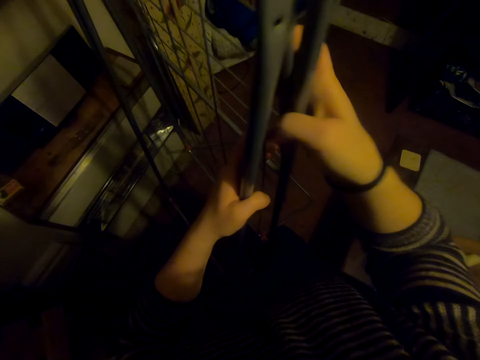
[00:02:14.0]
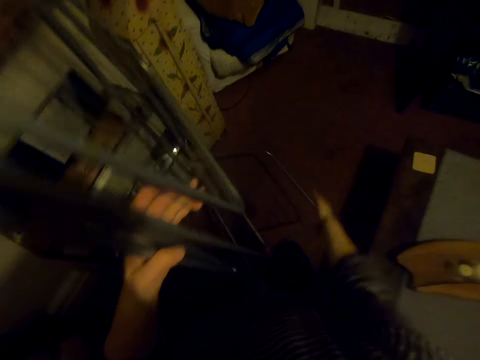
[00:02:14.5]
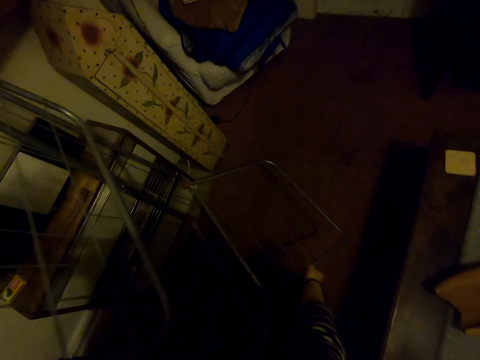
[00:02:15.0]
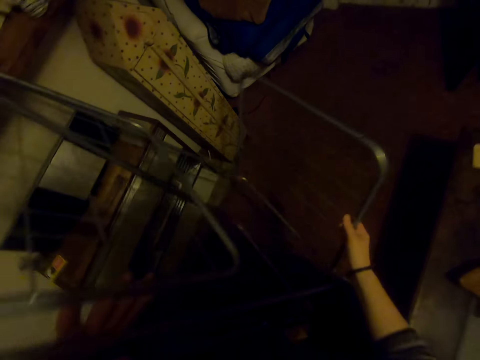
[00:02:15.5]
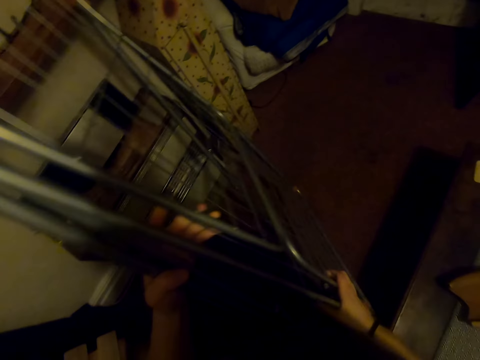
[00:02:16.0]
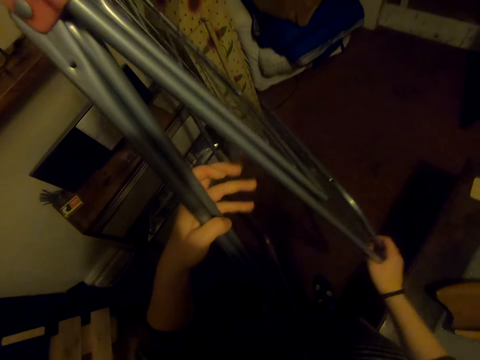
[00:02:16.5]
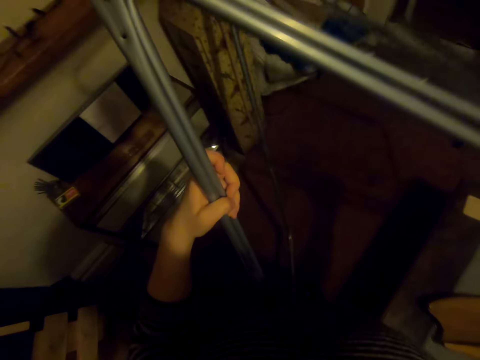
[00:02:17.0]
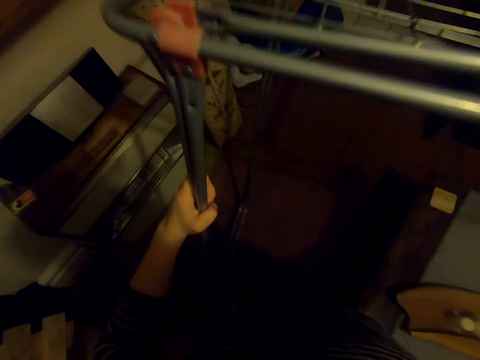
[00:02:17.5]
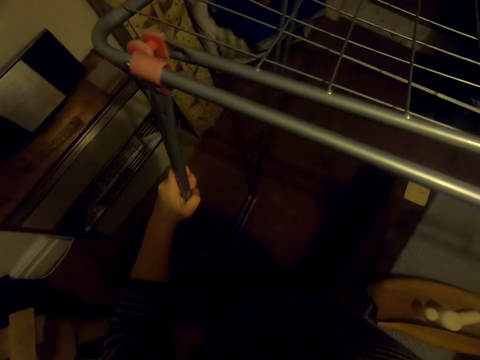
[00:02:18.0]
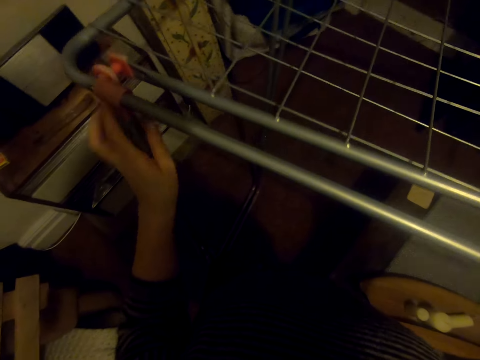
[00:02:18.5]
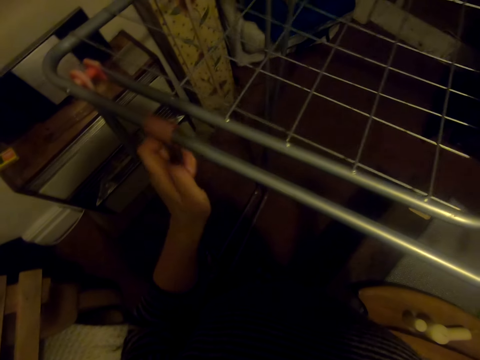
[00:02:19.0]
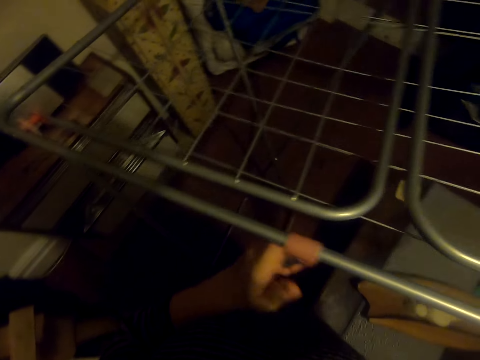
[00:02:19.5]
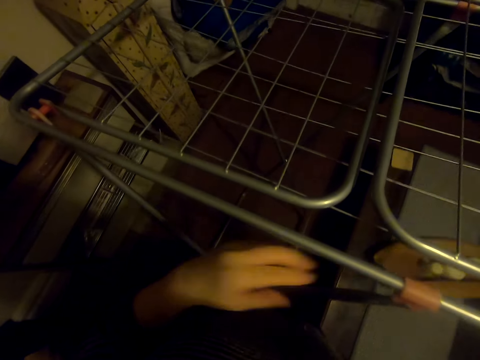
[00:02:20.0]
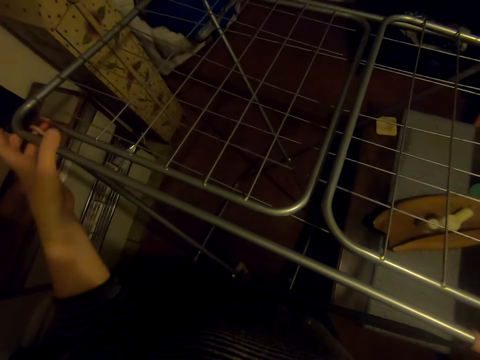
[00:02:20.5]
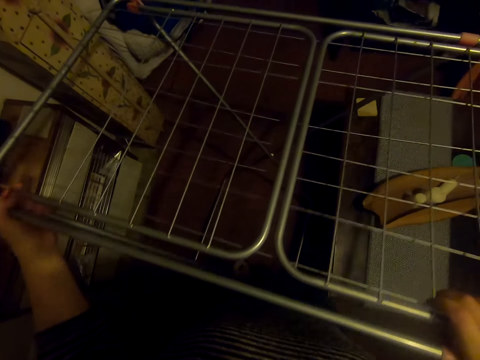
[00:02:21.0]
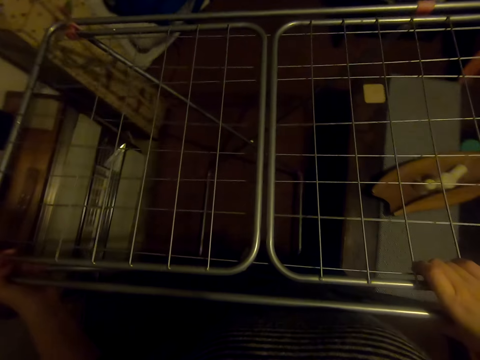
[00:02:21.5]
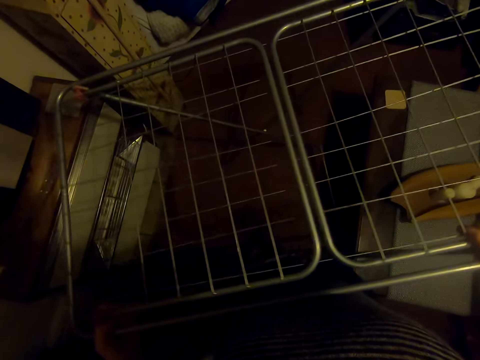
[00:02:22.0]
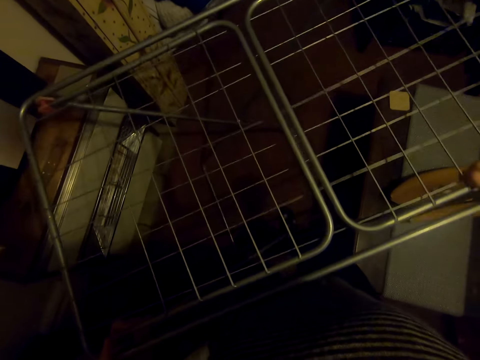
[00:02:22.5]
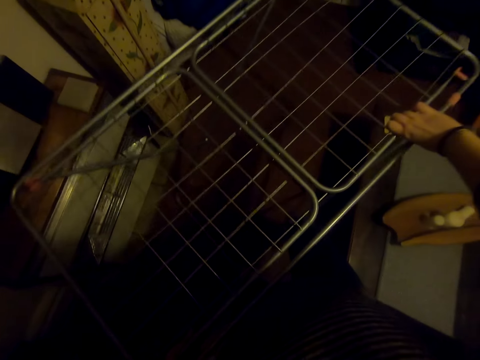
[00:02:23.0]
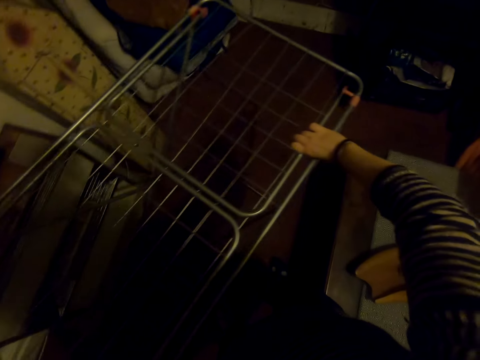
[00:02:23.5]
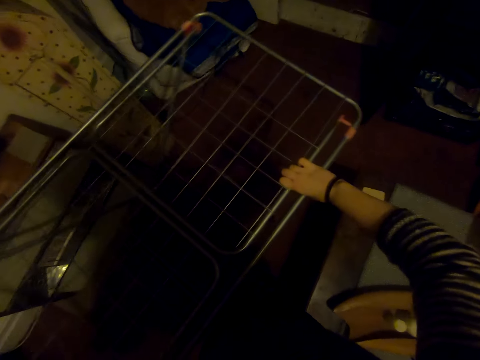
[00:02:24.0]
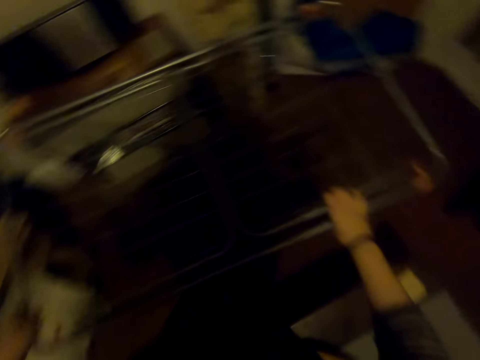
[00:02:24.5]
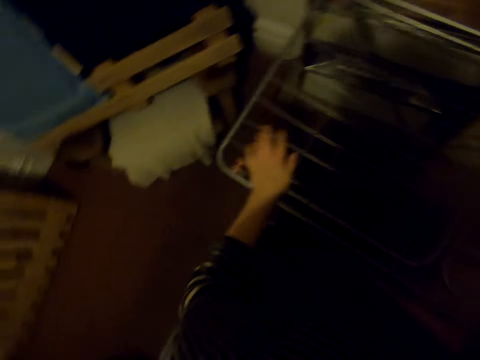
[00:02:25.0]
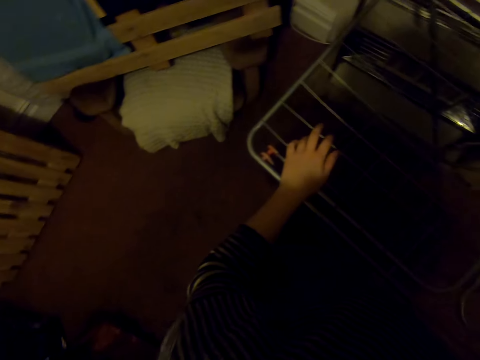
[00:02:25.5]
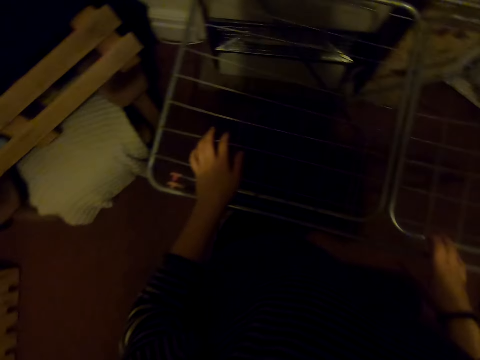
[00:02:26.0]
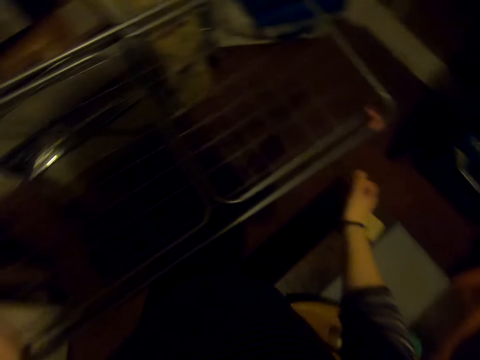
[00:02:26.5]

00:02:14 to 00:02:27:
The camera wearer stretches out the portable cloth line.

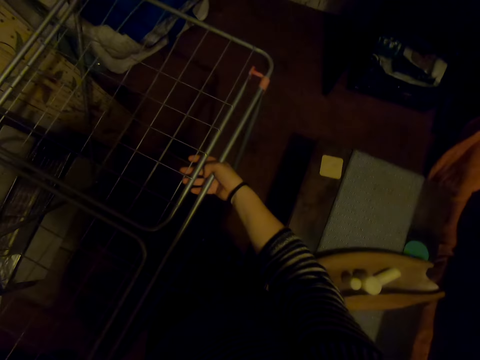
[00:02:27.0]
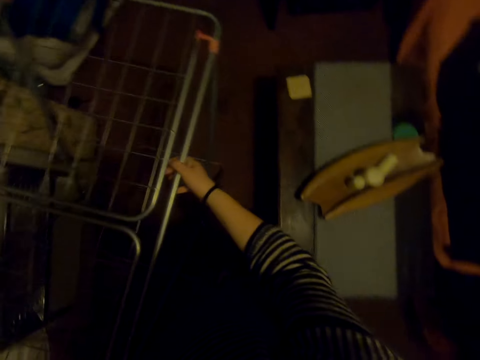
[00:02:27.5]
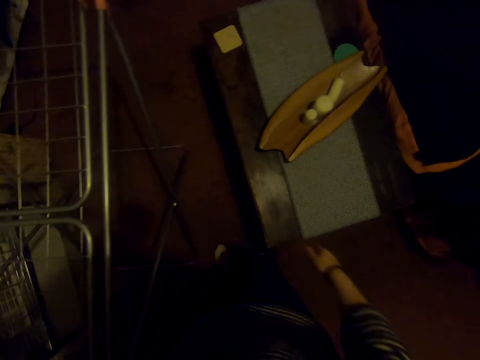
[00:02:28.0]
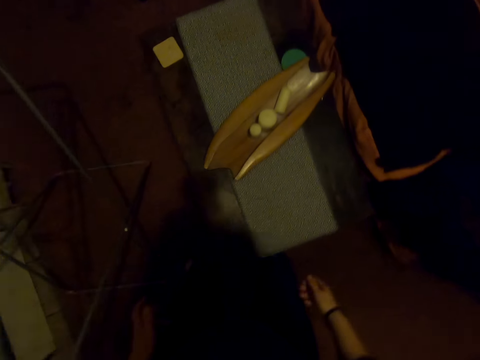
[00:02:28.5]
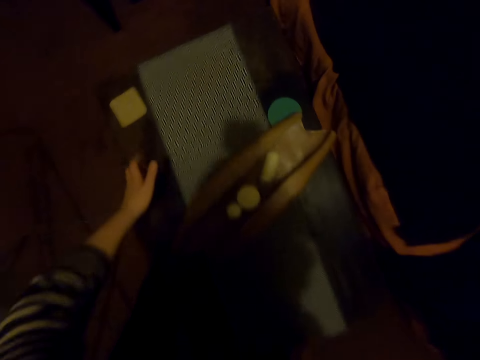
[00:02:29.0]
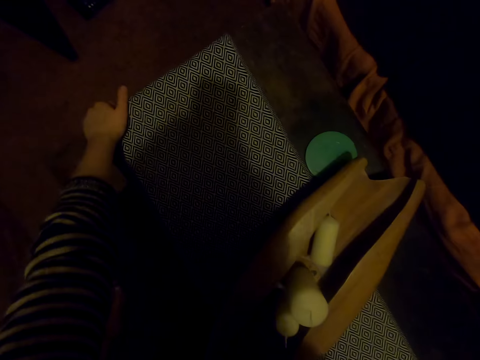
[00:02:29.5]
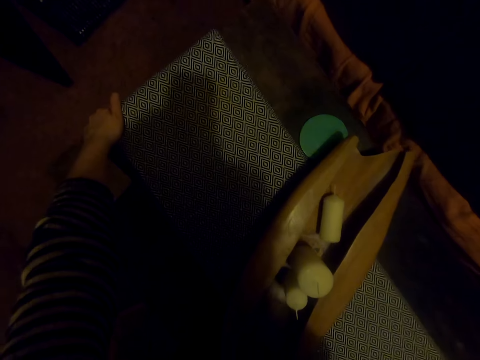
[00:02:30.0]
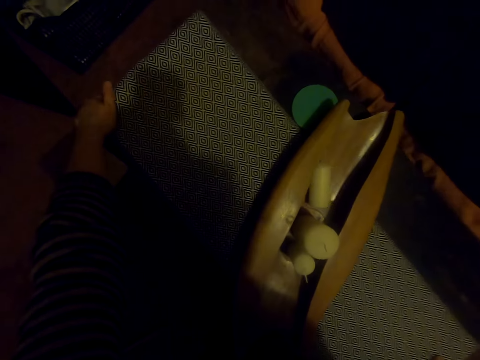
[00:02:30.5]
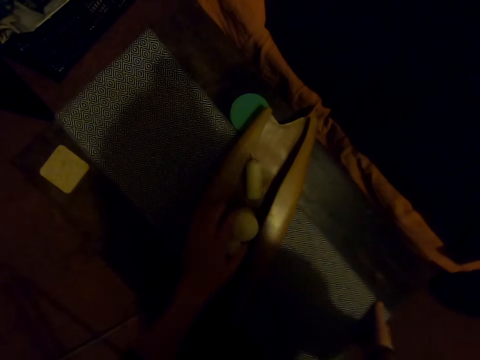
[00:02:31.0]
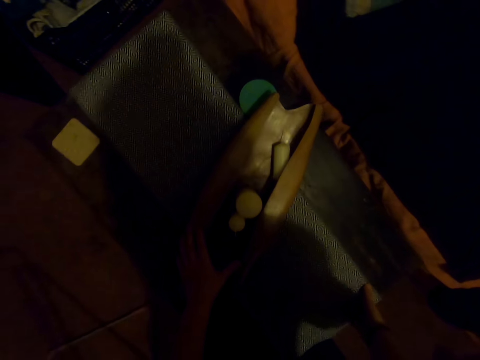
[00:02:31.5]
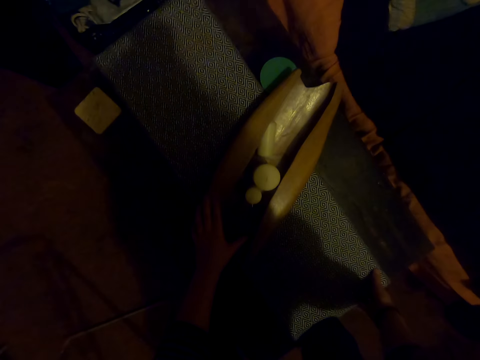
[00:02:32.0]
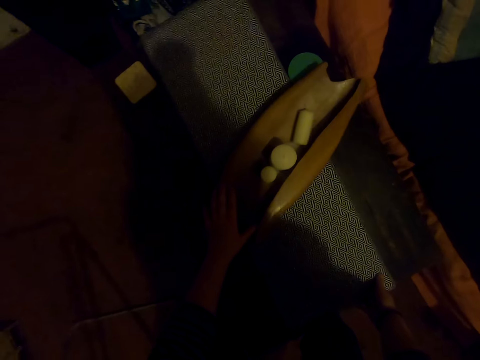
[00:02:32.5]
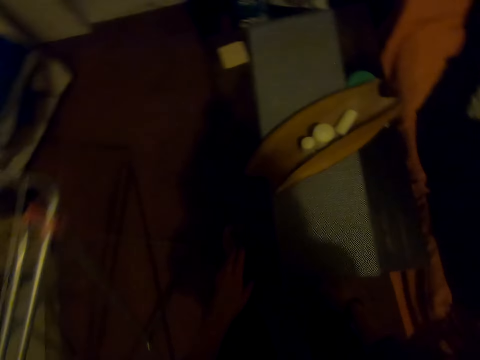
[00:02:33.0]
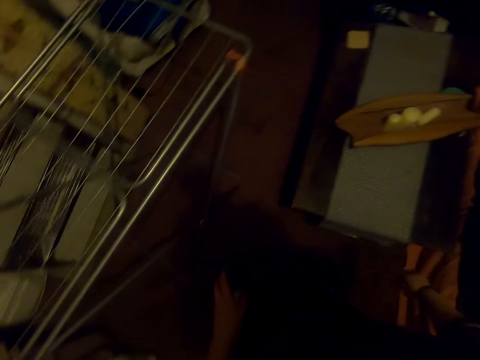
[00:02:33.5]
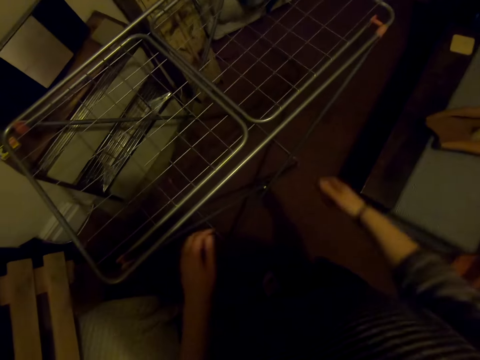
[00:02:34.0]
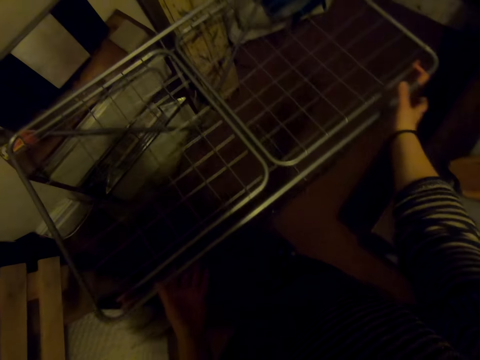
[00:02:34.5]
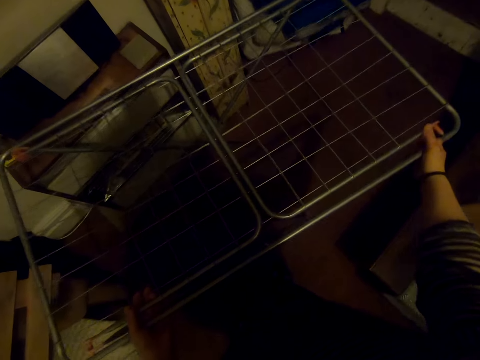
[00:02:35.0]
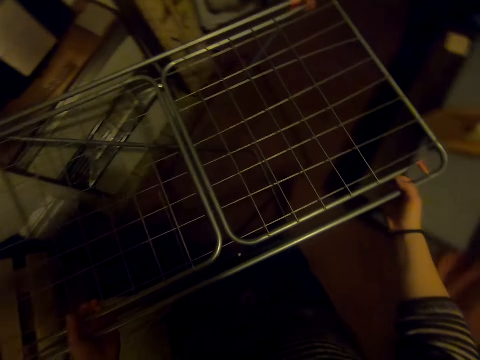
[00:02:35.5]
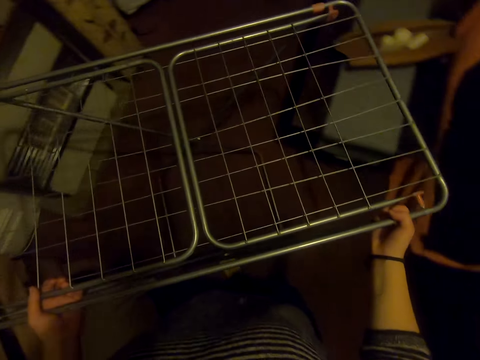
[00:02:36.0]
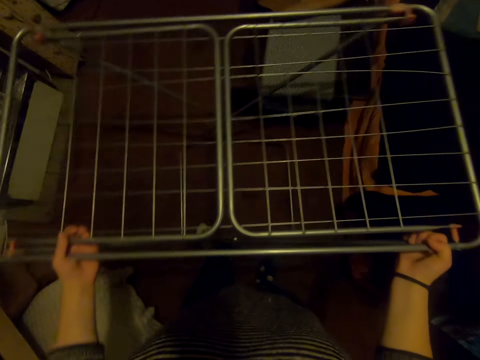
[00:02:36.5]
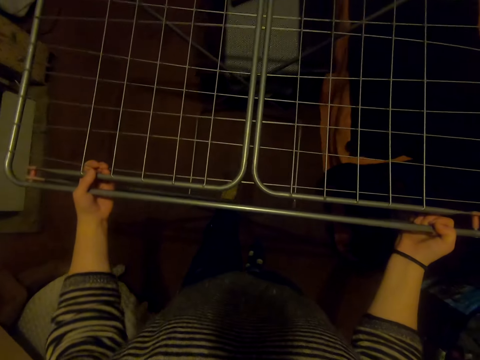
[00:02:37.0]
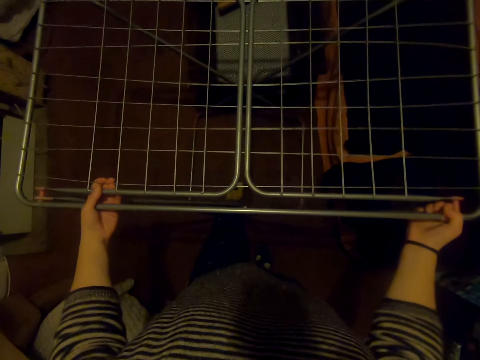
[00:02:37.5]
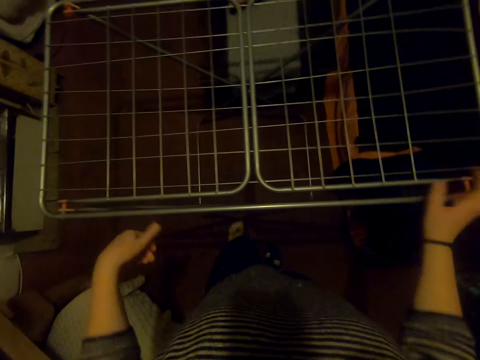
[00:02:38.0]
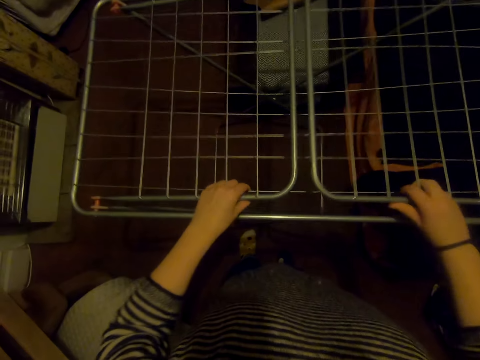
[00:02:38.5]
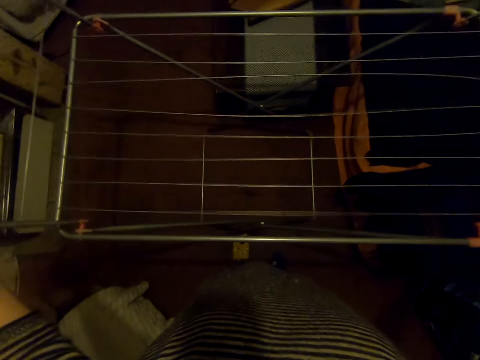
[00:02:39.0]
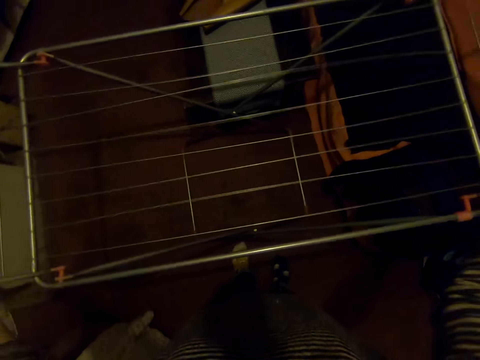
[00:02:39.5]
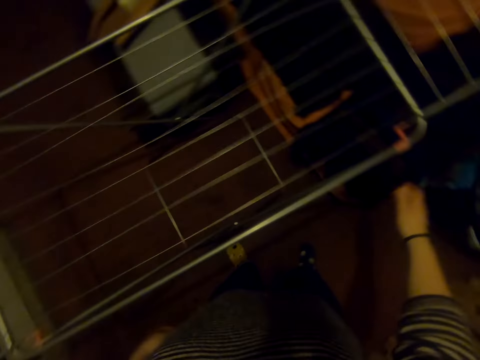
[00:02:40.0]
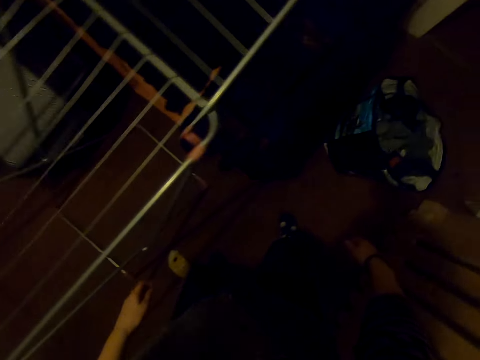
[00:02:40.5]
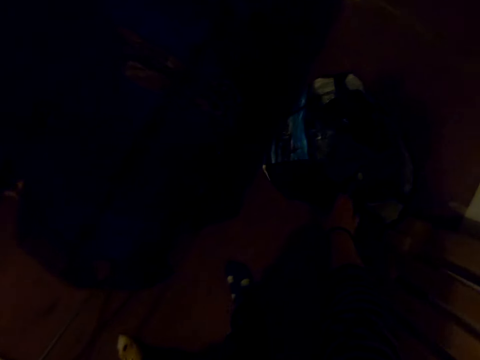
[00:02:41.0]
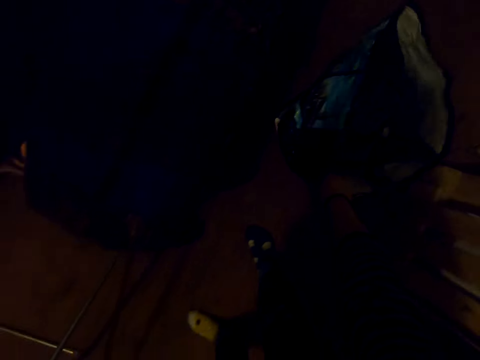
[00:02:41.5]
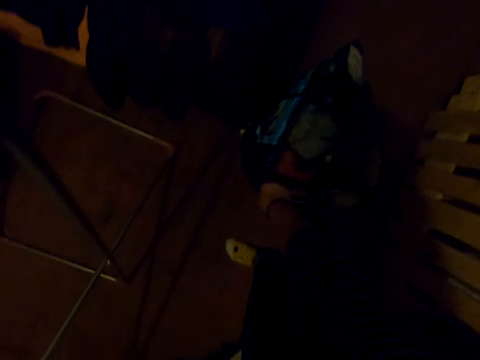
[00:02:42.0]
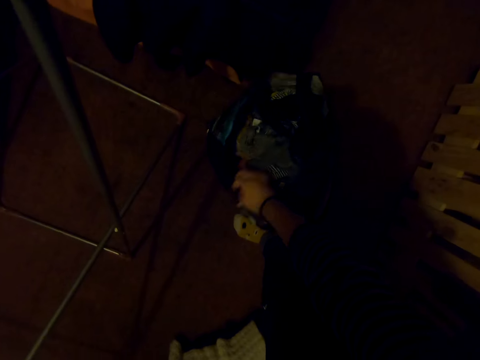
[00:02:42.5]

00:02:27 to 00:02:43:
The camera wearer moves the table on the floor. They move the stand on the floor. They unfold the stand. They move the bag on the floor.
